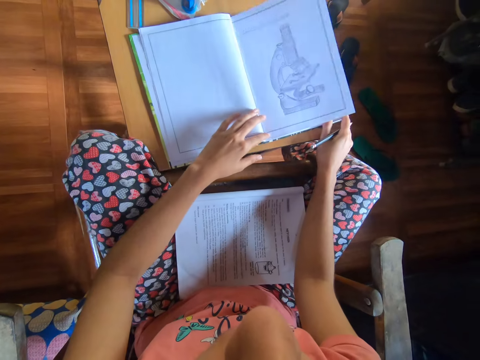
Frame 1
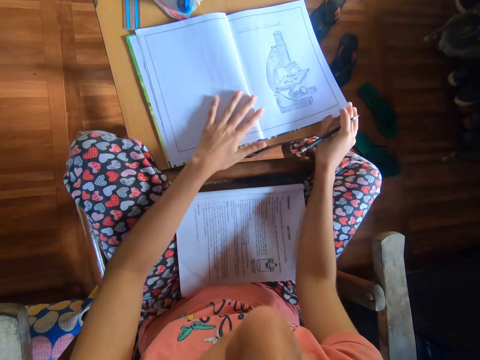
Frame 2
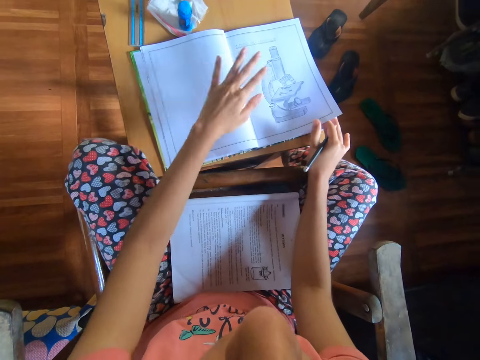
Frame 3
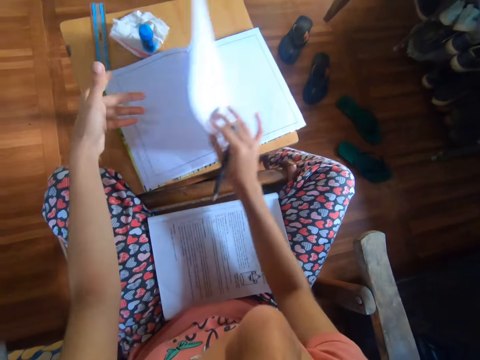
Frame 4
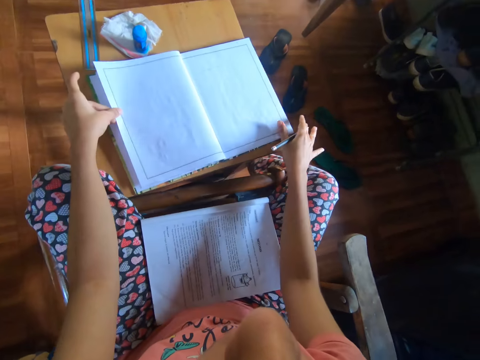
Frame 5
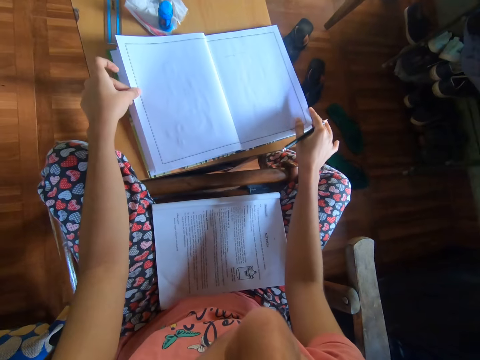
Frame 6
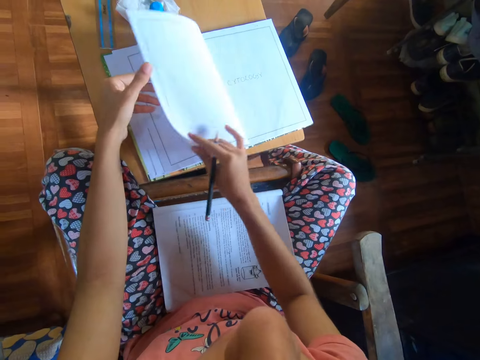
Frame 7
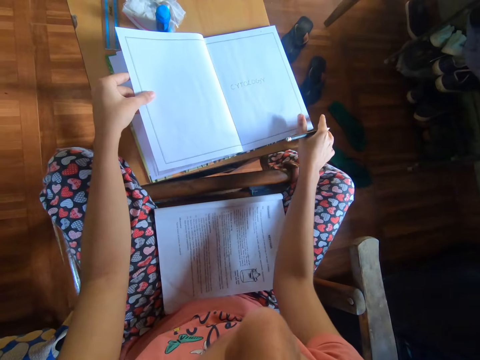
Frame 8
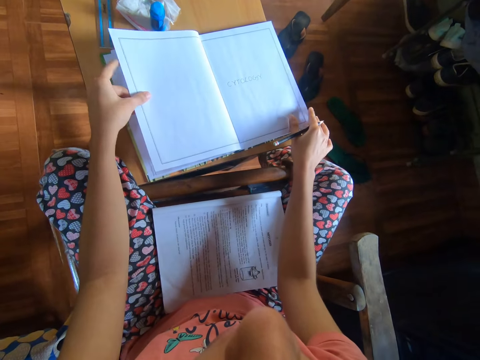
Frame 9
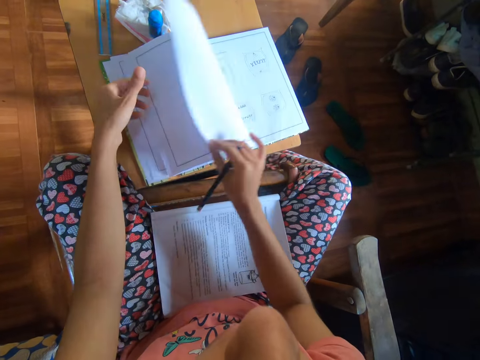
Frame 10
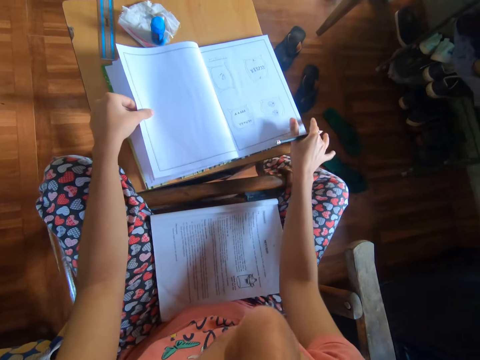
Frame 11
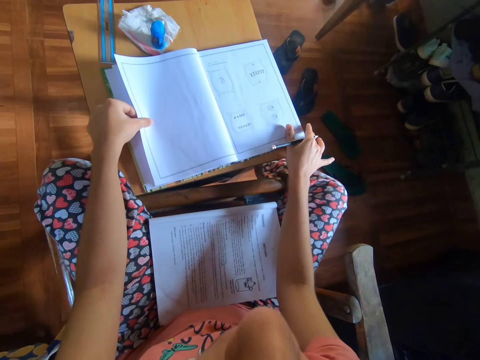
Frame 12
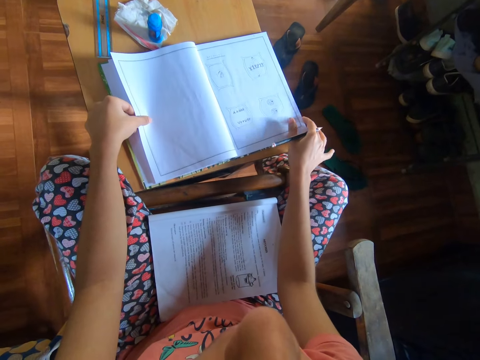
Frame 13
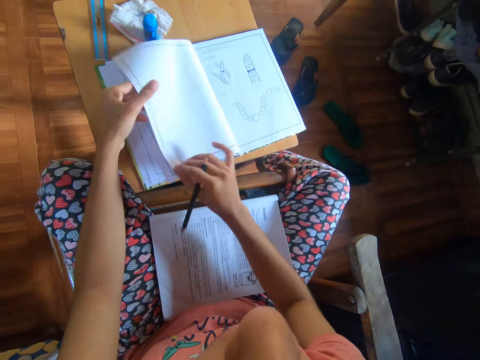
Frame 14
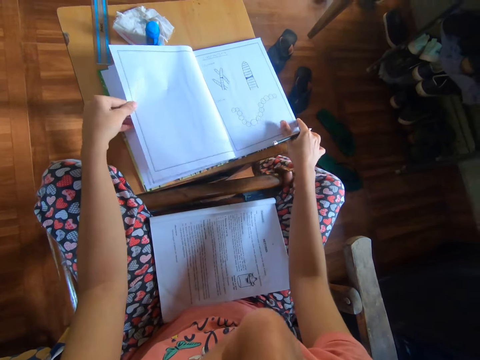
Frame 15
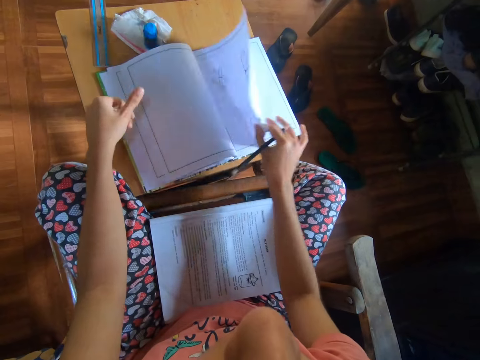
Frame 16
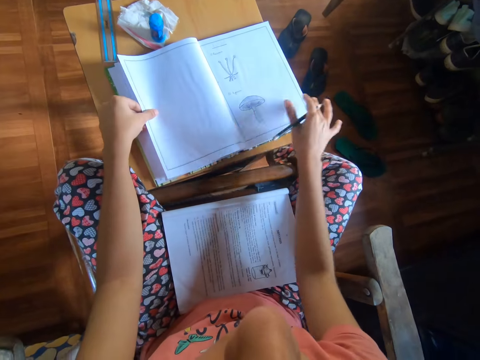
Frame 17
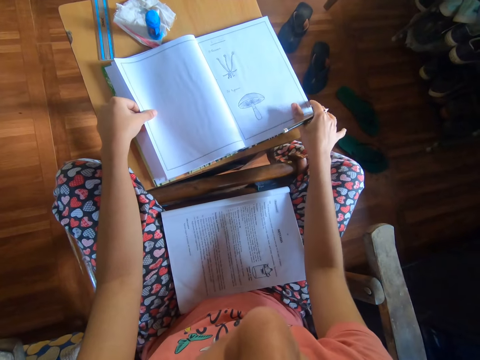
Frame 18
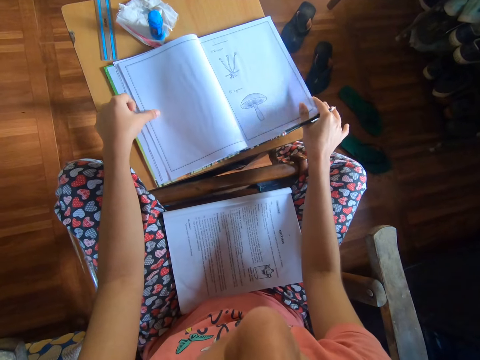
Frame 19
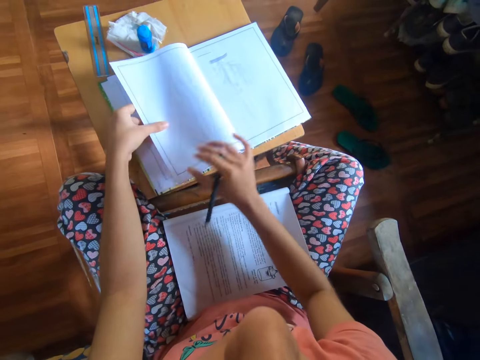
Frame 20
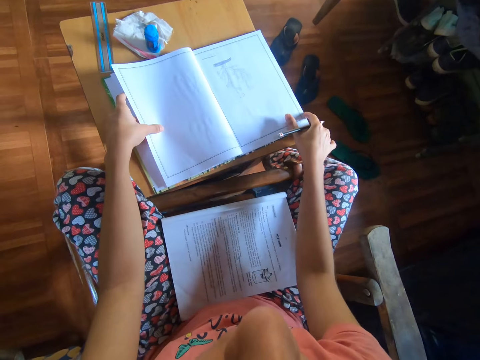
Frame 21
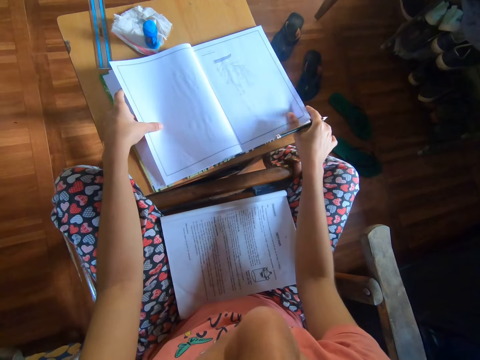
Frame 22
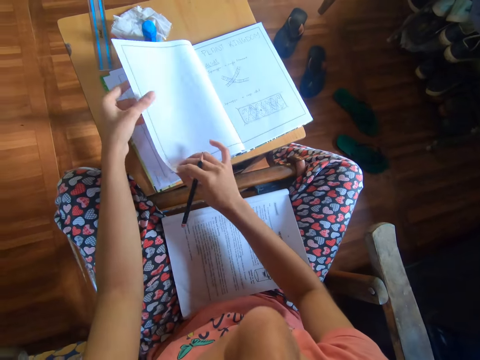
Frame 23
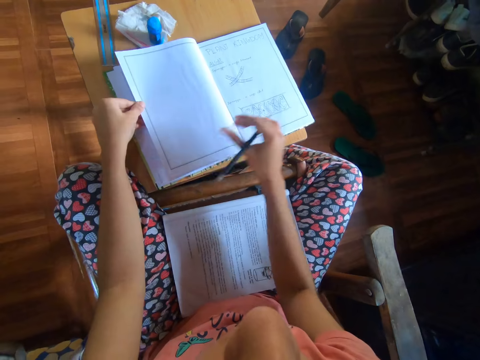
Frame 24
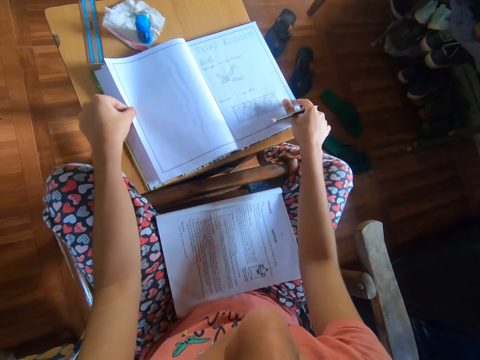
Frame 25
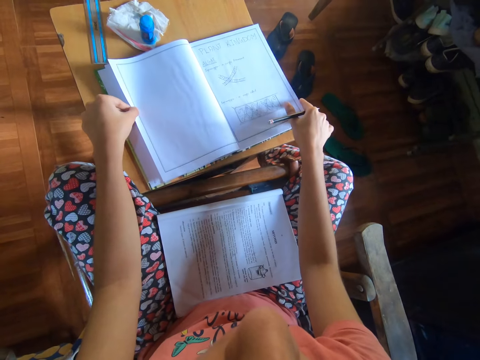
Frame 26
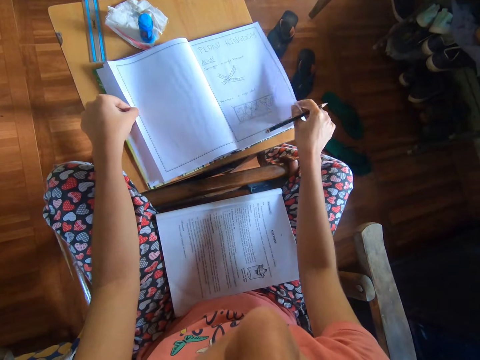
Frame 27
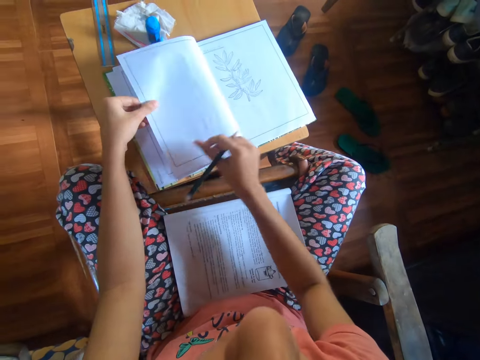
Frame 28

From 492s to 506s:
The camera wearer turns the page of the drawing book. They look at the drawing book. They wipe the drawing book with the left hand. They turn the page of the drawing book. They look at the drawing book. They turn the page of the drawing book. They look at the drawing book. They turn the page of the drawing book. They look at the drawing book. They turn the page of the drawing book. They look at the drawing book. They turn the page of the drawing book. They look at the drawing book. They turn the page of the drawing book.

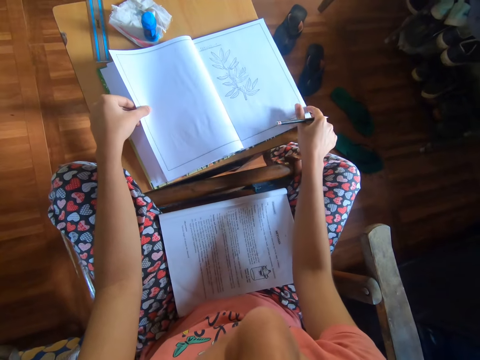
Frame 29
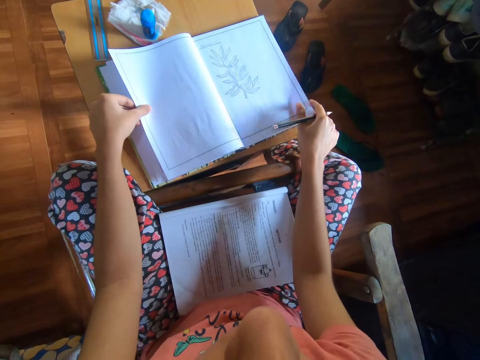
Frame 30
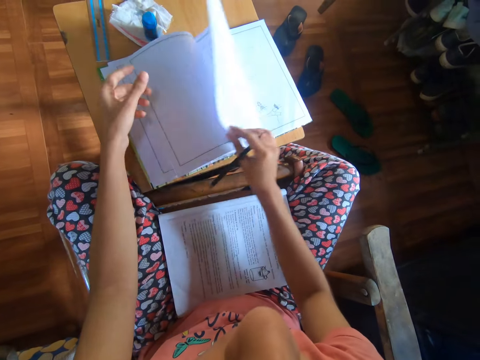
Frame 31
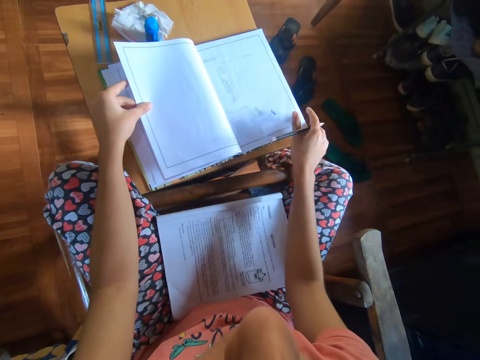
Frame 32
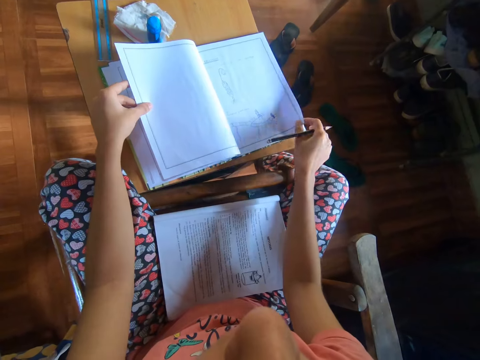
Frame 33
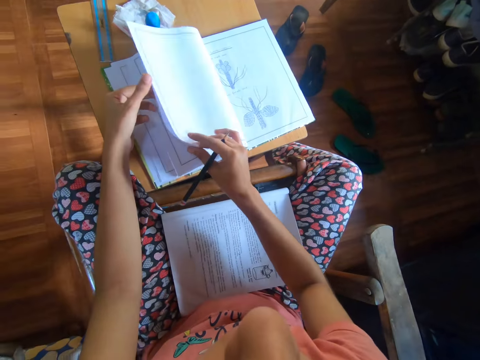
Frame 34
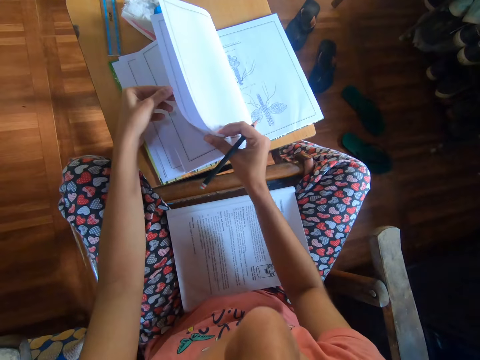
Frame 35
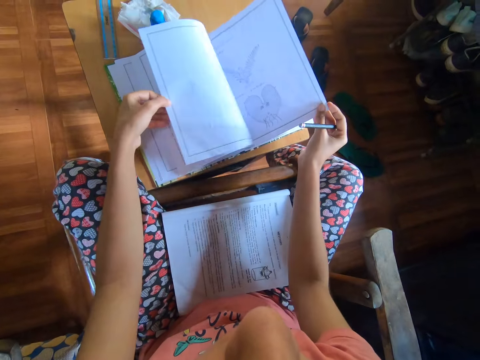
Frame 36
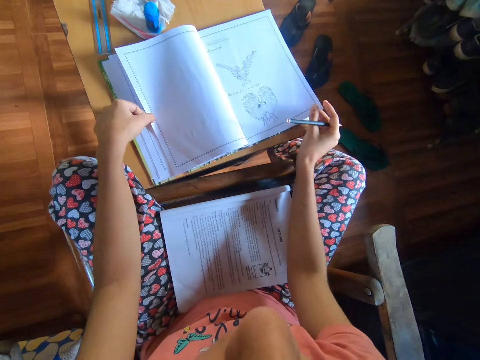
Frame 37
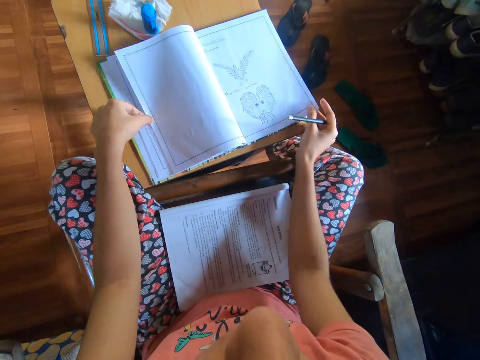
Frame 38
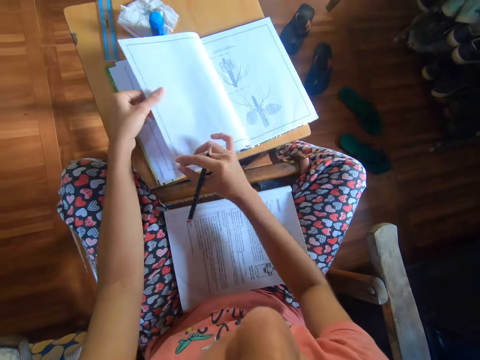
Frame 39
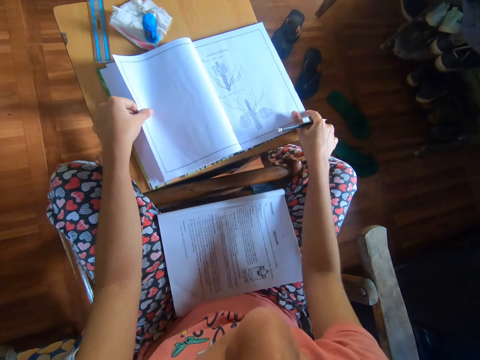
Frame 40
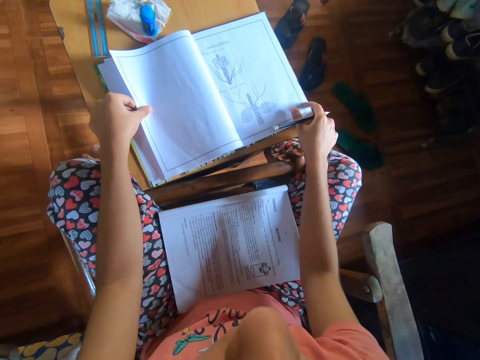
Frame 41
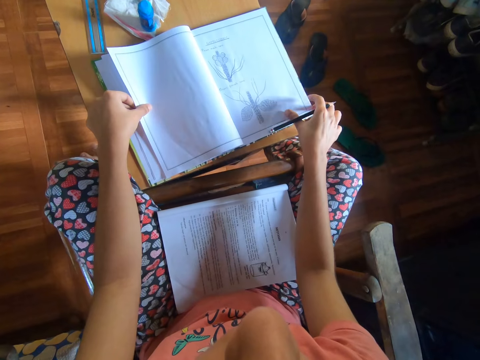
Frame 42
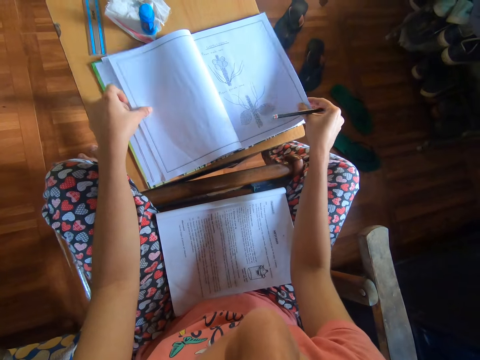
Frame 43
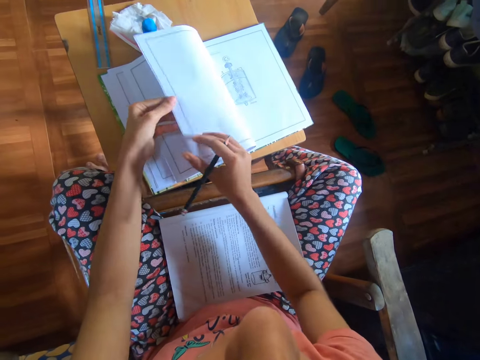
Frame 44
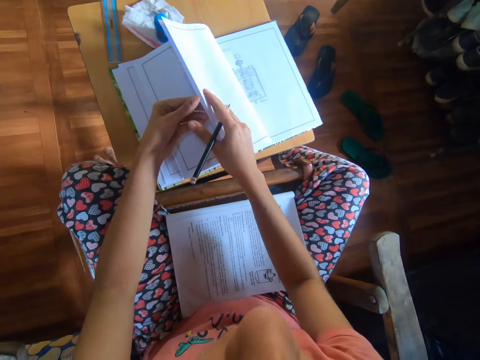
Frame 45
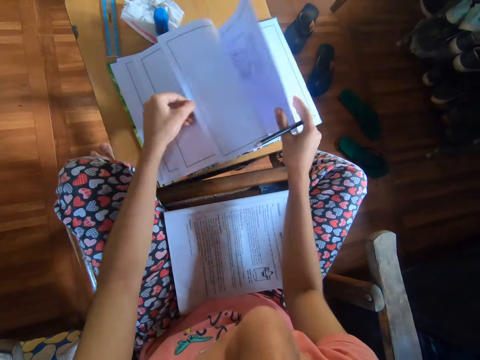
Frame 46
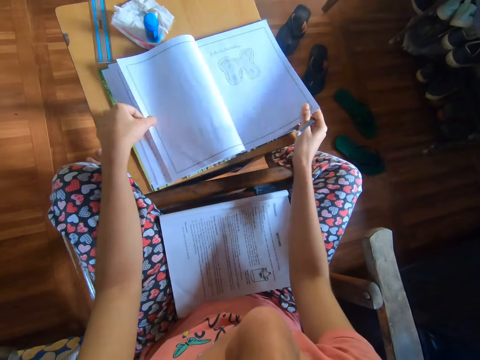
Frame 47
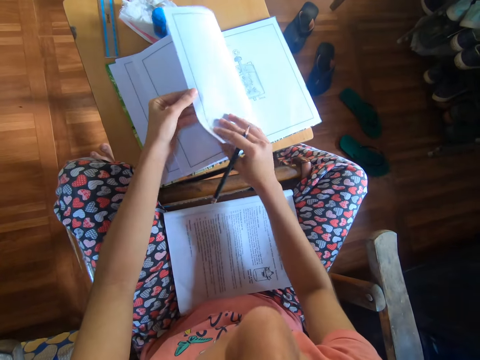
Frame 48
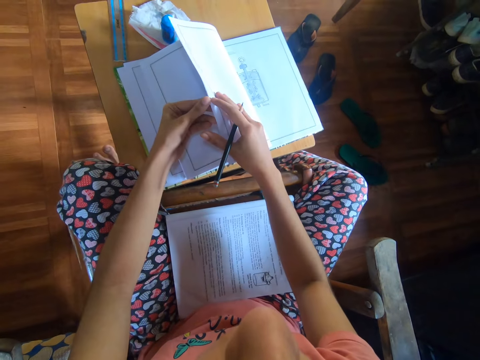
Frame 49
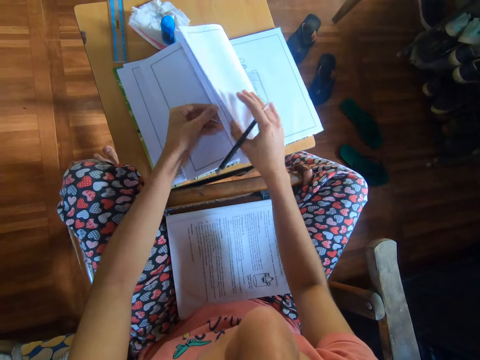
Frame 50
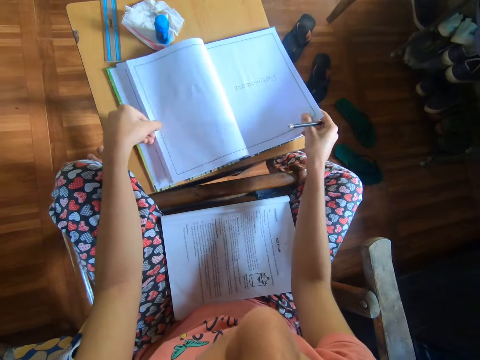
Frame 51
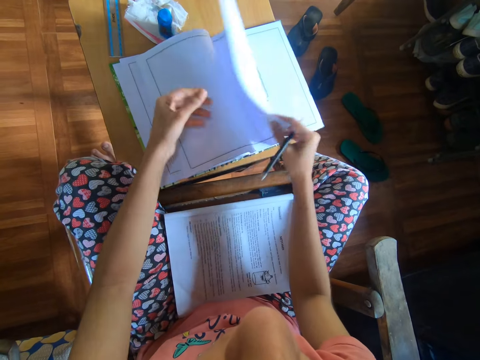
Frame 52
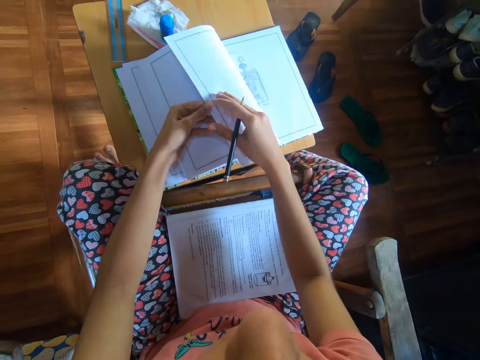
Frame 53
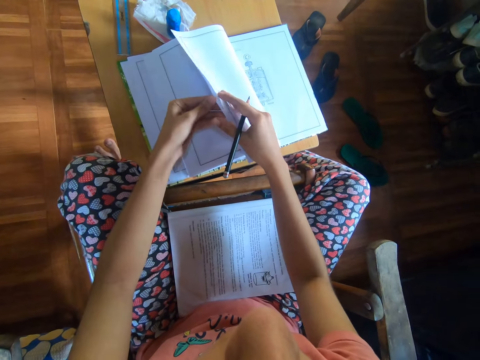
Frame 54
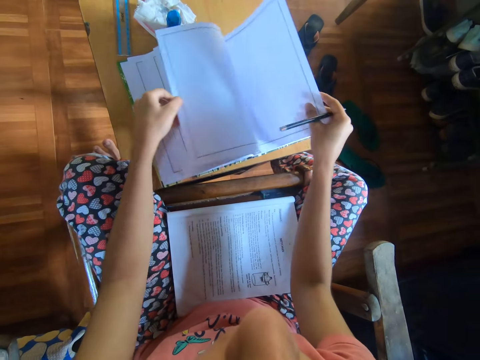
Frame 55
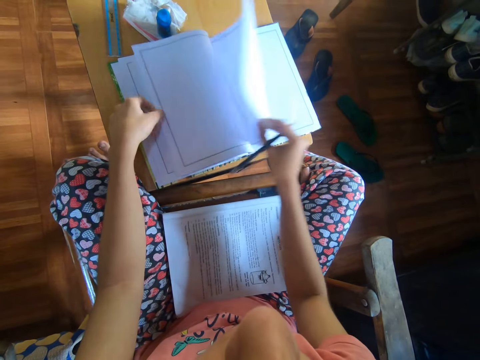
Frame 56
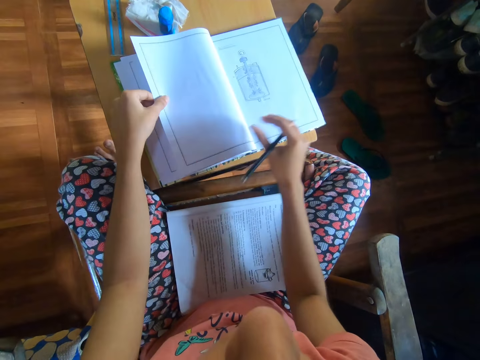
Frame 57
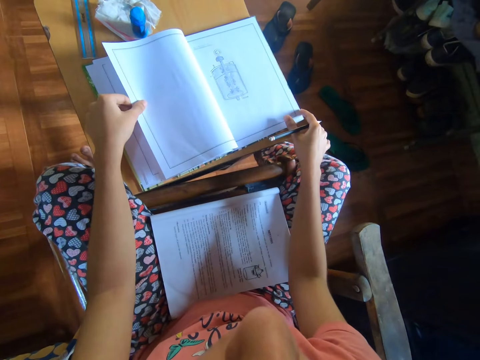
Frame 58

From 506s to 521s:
The camera wearer looks at the drawing book. They turn the page of the drawing book. They look at the drawing book. They turn the page of the drawing book. They look at the drawing book. They turn the page of the drawing book. They look at the drawing book. They turn the pages of the book with both hands. They look at the drawing book. They turn the page of the drawing book. They look at the drawing book. They peruse the drawing book.
